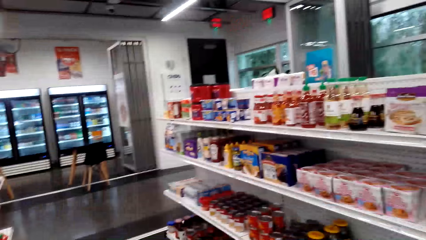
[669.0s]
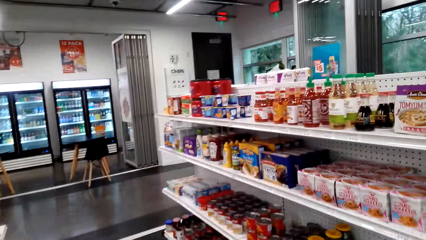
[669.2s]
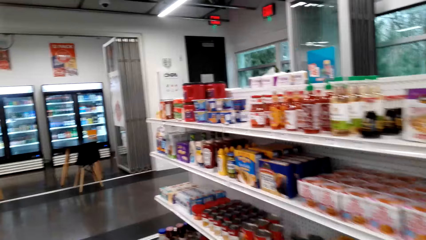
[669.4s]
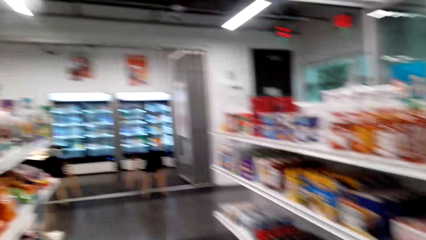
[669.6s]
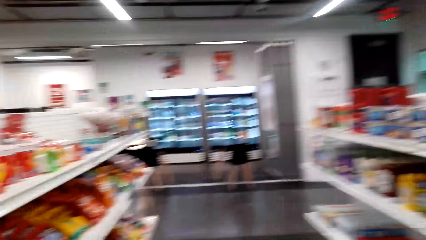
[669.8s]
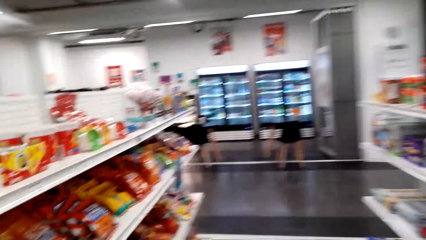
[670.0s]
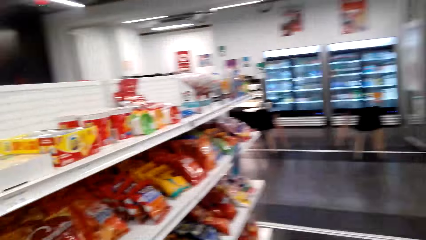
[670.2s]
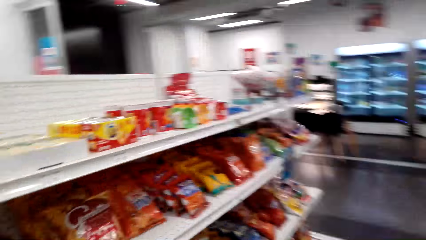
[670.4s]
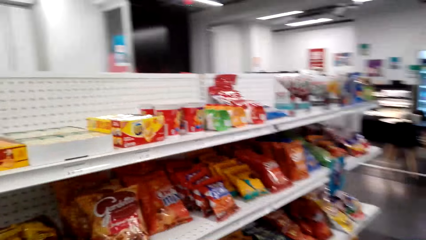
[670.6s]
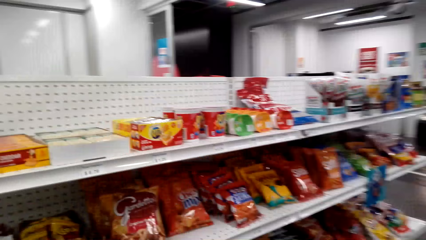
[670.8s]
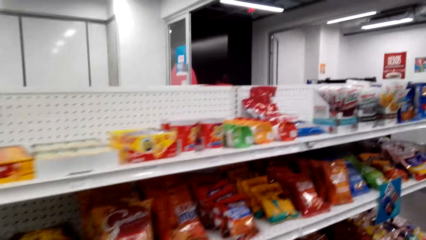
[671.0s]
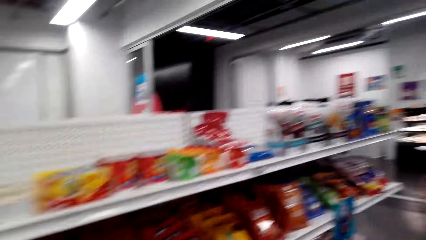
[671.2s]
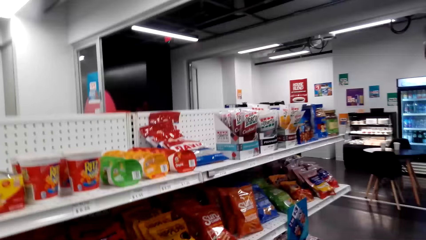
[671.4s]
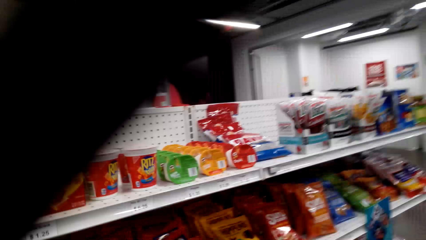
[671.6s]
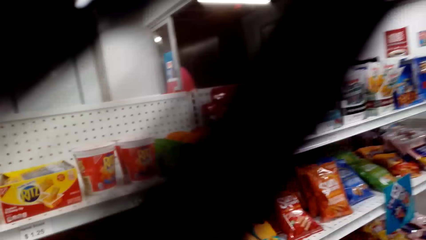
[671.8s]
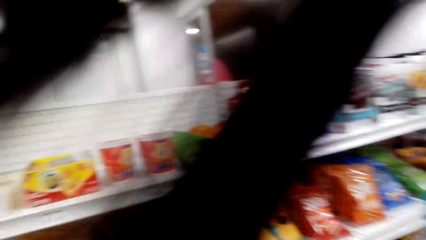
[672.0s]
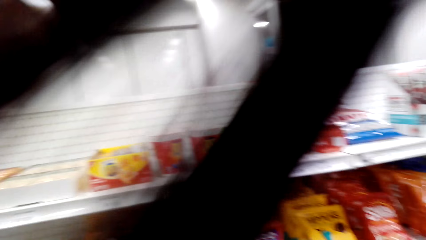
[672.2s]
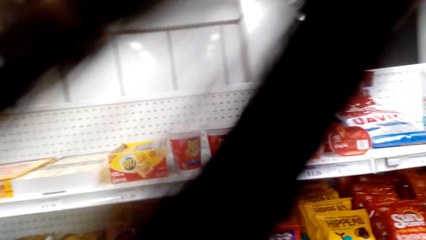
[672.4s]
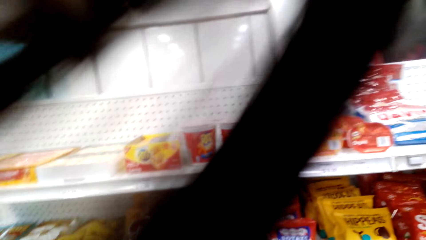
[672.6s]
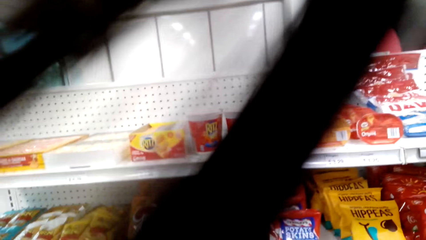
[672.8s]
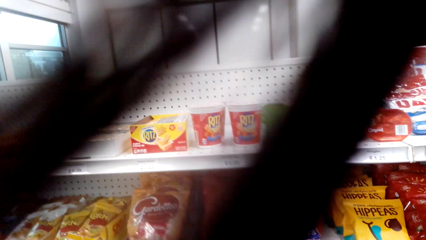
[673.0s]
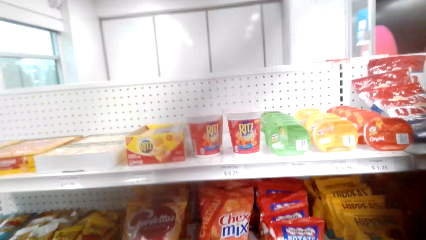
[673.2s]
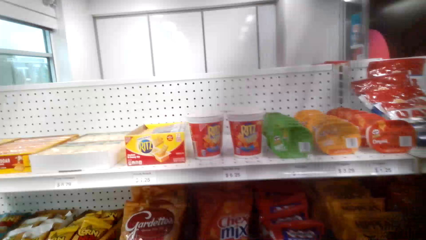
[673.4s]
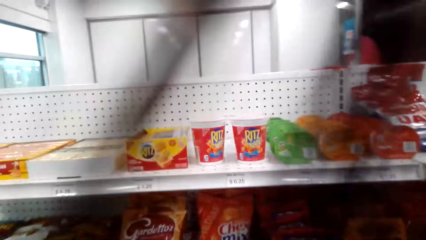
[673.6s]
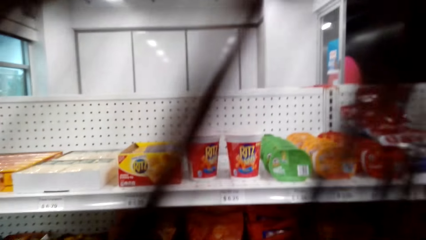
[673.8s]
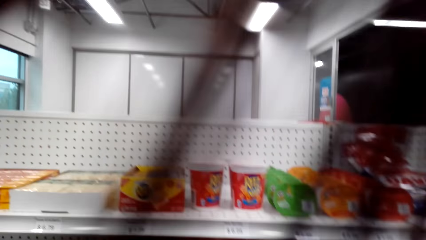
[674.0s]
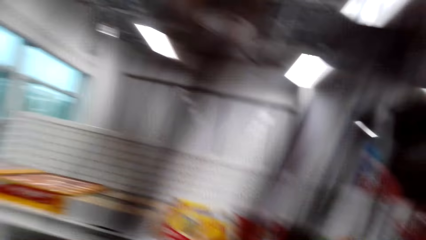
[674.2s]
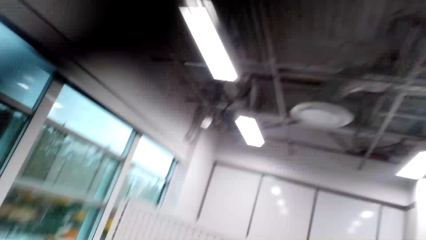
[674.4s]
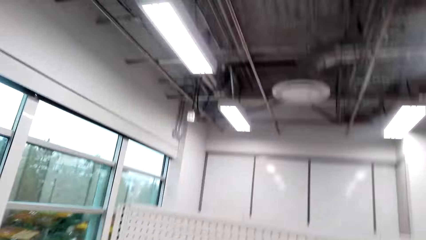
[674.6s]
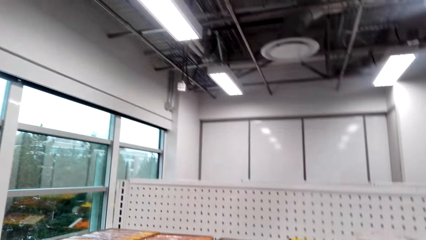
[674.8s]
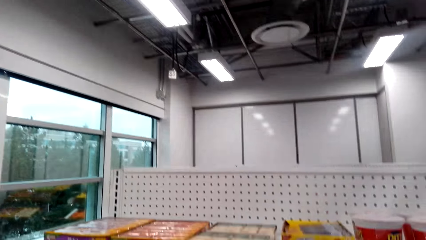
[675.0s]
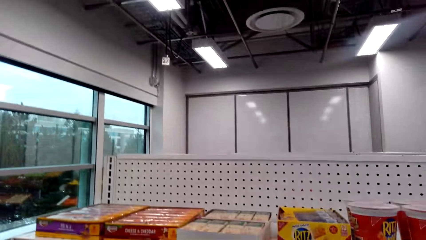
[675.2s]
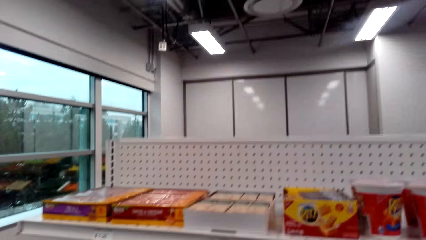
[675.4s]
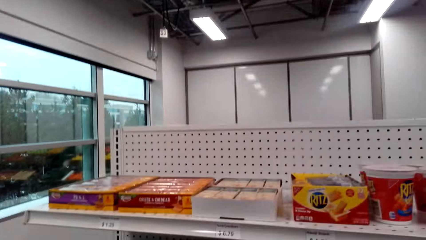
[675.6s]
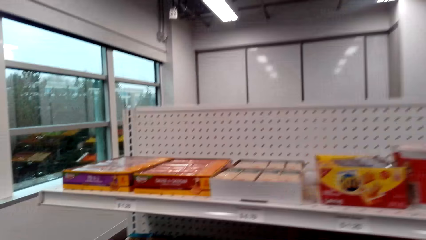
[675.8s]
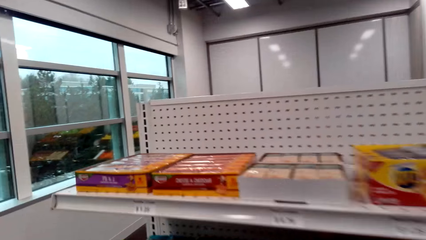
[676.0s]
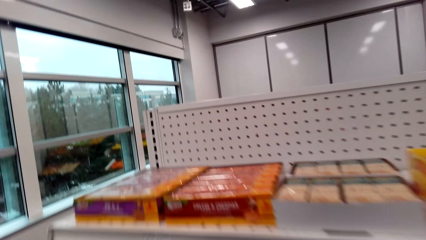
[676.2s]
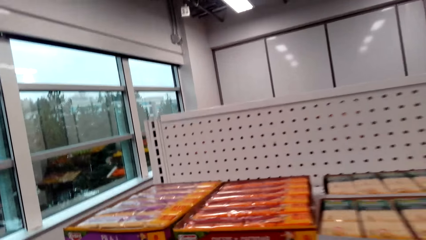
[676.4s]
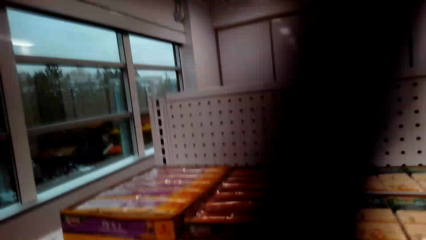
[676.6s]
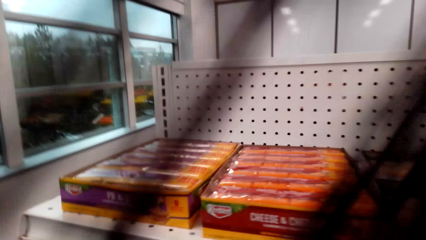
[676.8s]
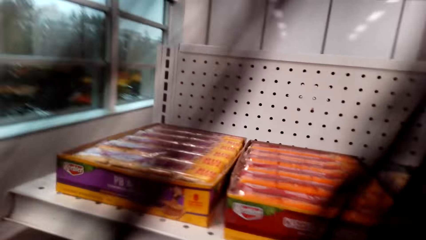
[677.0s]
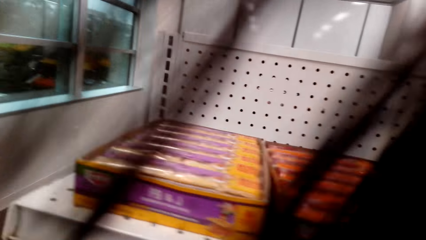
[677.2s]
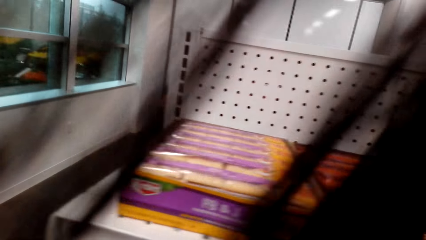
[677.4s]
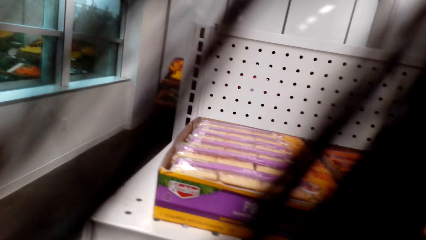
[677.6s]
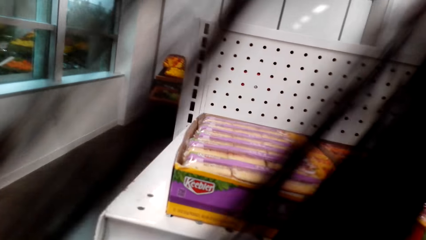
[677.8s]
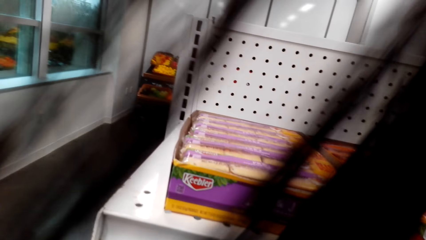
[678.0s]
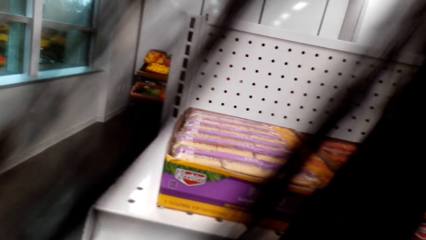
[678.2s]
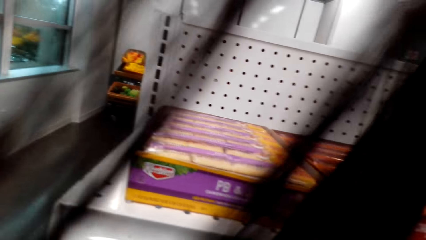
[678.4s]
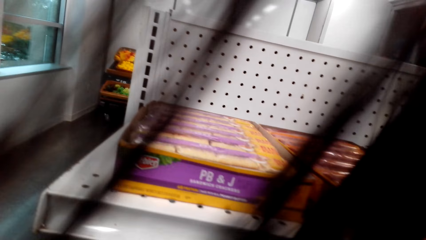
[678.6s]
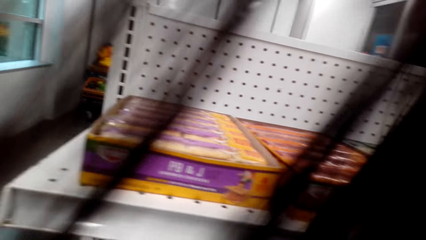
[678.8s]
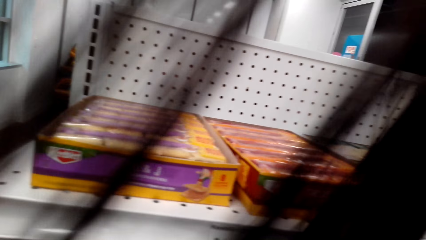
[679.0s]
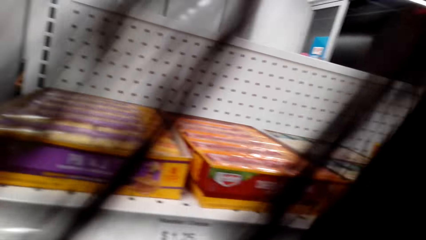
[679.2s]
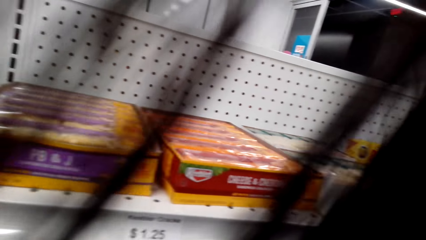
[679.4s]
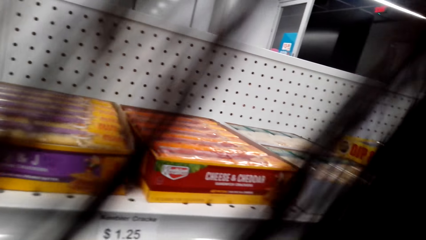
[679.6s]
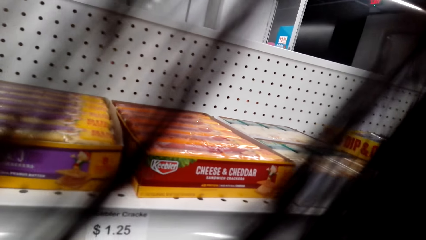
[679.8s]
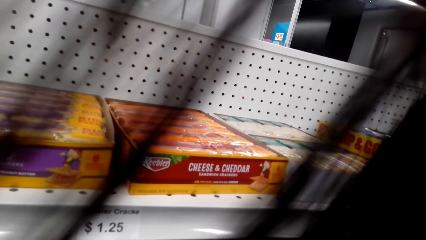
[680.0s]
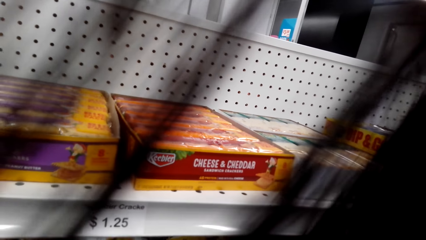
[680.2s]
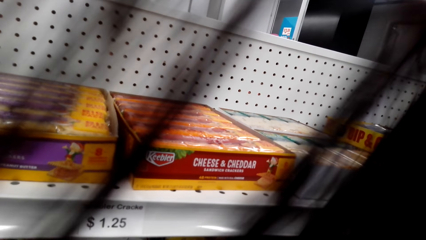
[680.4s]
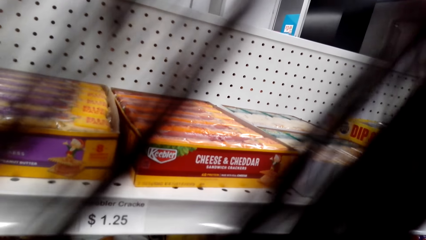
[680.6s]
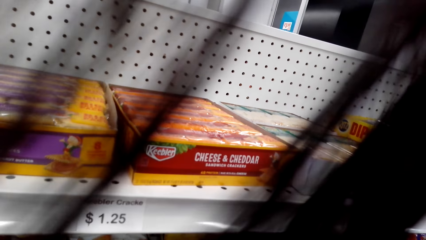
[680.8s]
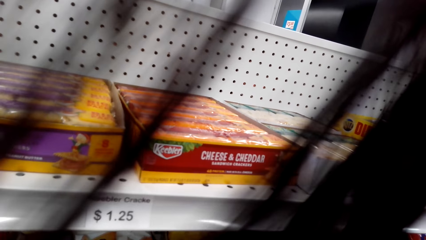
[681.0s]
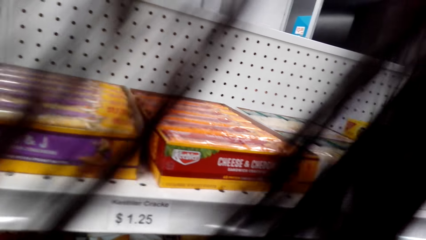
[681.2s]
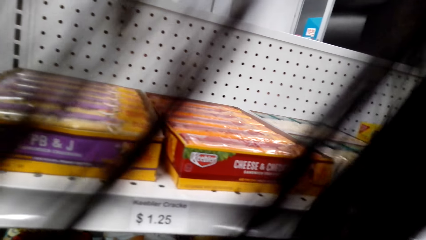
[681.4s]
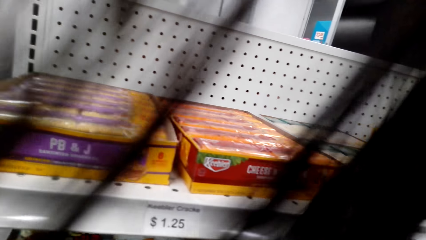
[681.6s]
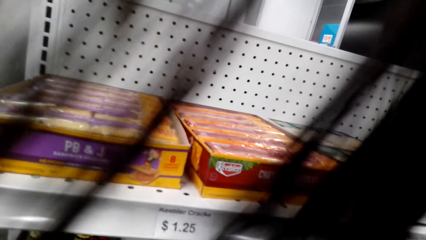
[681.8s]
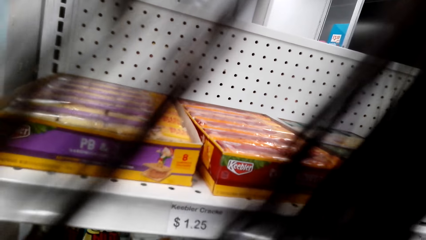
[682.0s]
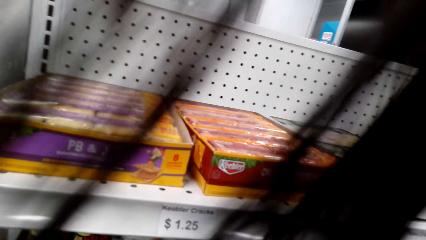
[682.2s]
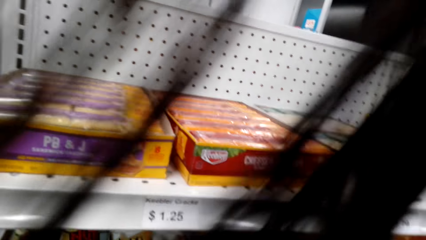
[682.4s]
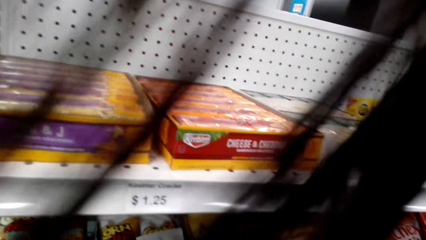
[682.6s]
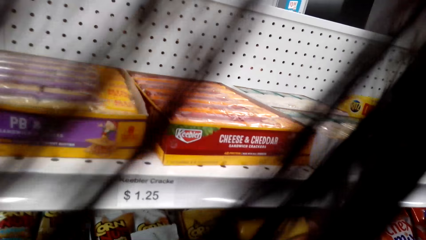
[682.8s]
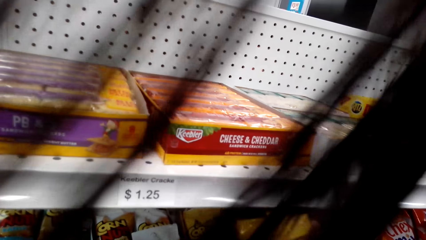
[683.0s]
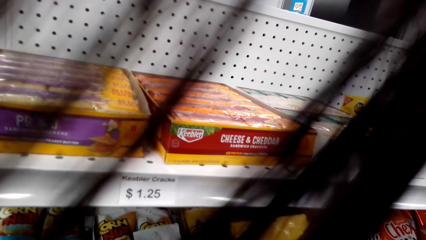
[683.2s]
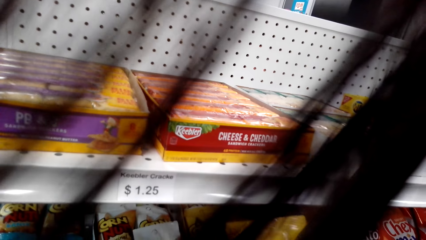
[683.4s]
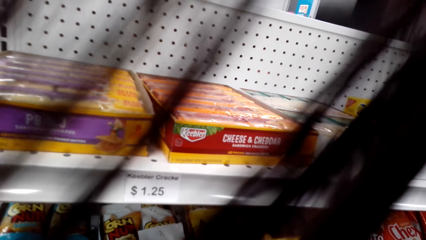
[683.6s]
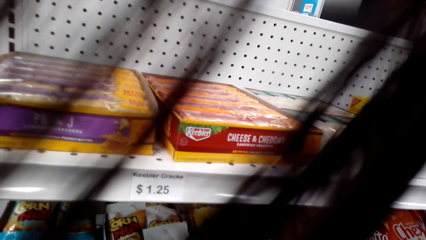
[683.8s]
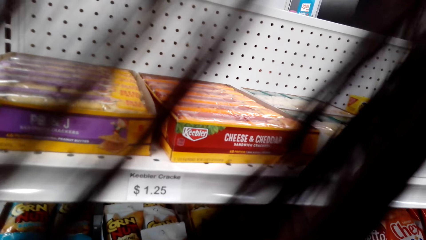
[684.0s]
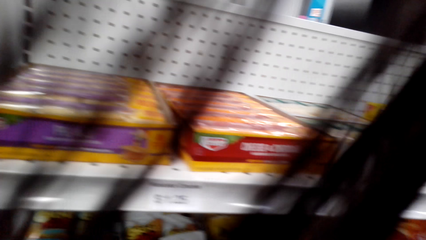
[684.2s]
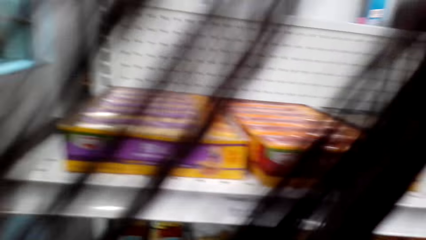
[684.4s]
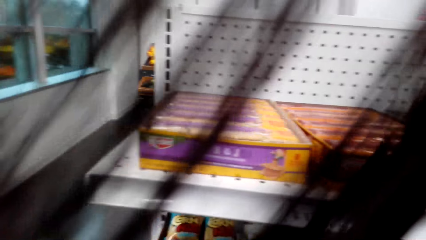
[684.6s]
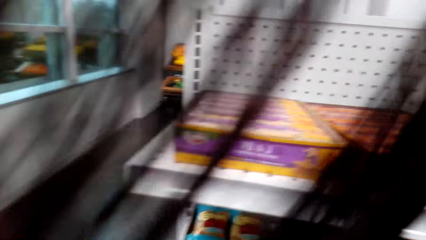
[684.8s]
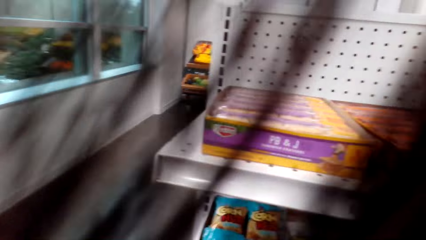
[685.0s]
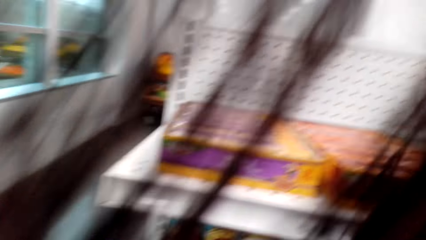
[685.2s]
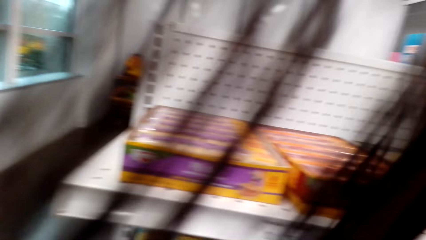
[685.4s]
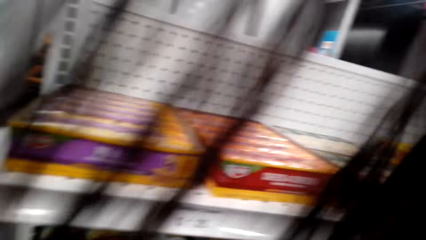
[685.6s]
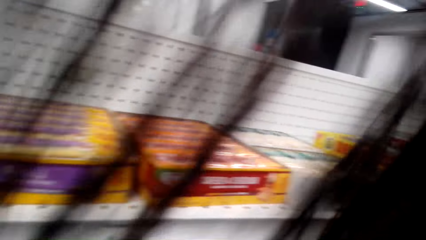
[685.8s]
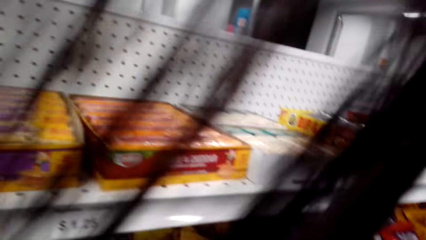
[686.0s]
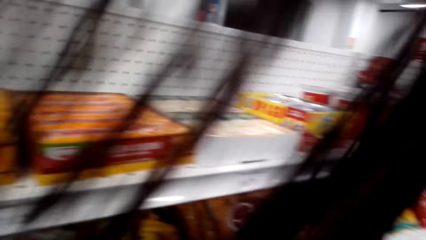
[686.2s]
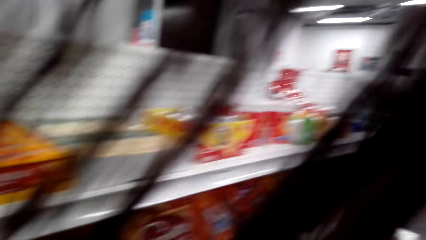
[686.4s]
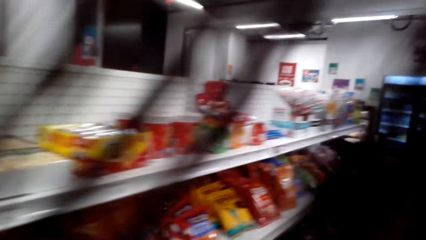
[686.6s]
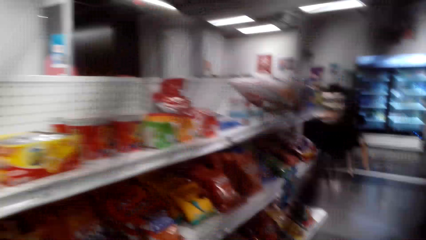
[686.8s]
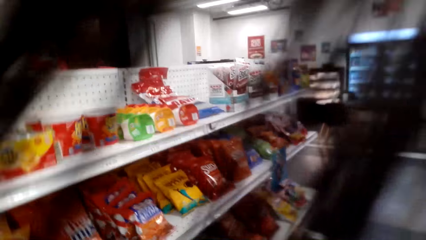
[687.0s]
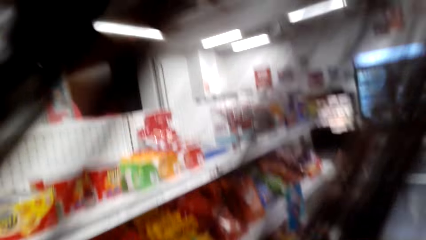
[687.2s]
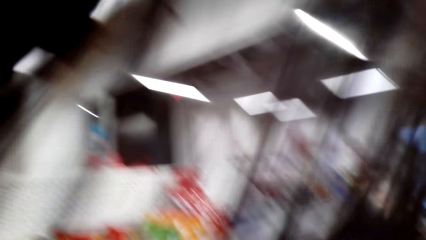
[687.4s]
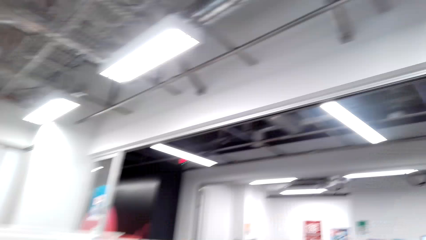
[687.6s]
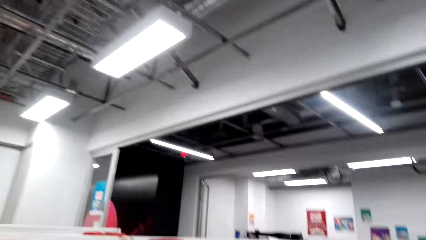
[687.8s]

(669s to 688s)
The camera wearer picks something.
